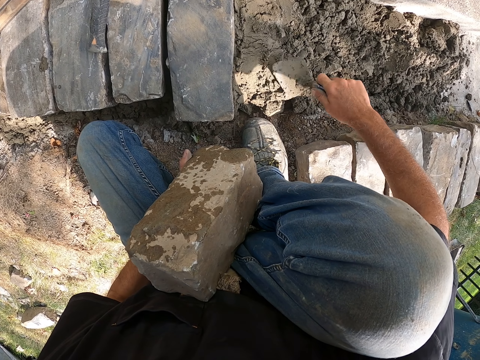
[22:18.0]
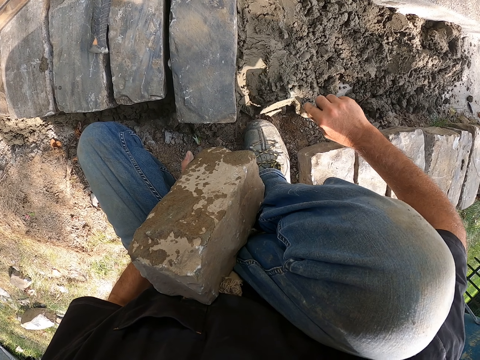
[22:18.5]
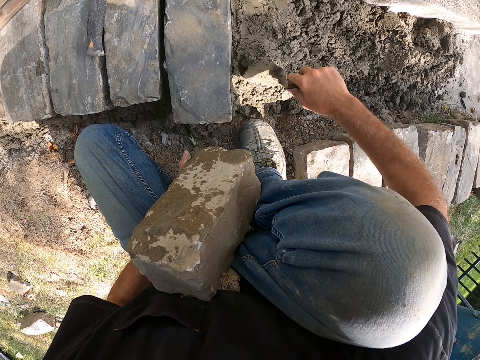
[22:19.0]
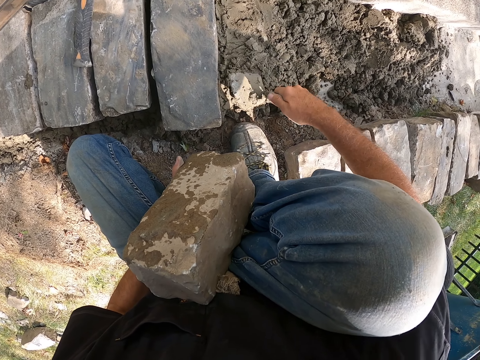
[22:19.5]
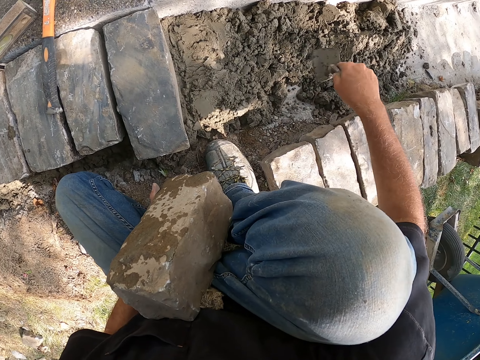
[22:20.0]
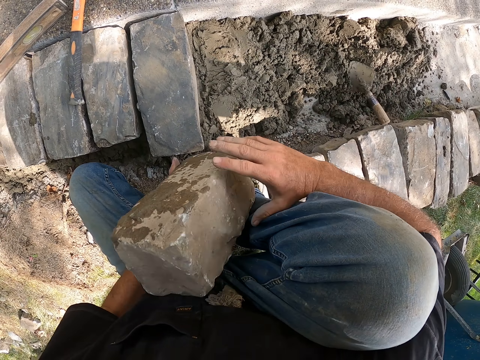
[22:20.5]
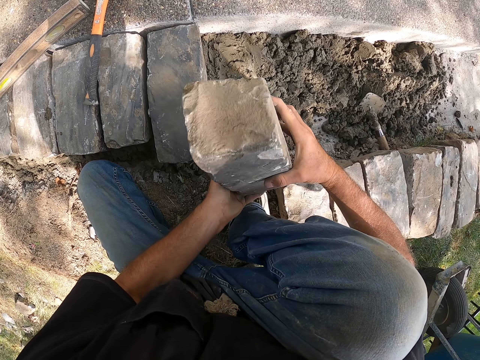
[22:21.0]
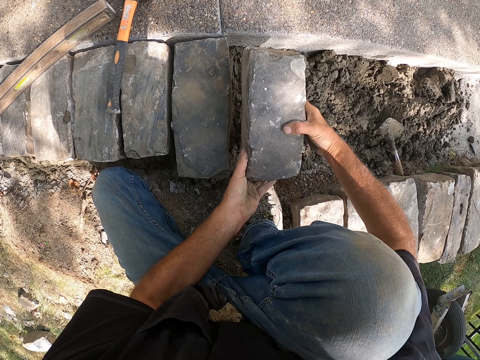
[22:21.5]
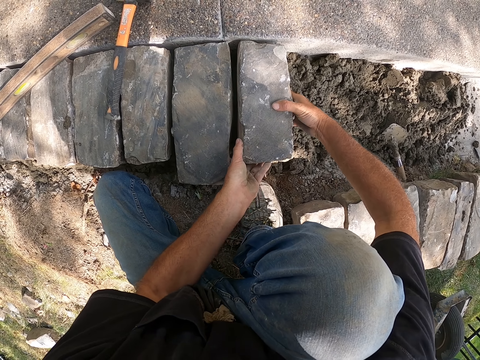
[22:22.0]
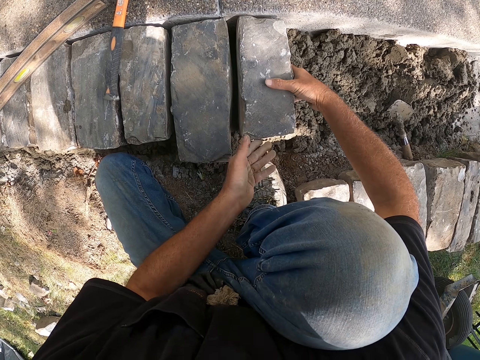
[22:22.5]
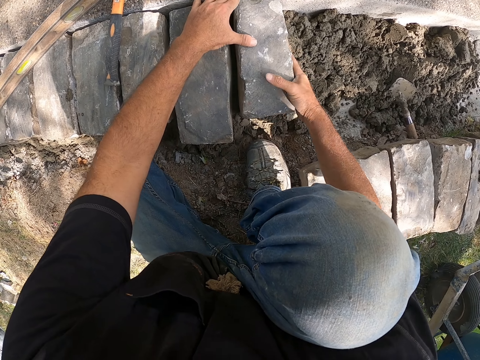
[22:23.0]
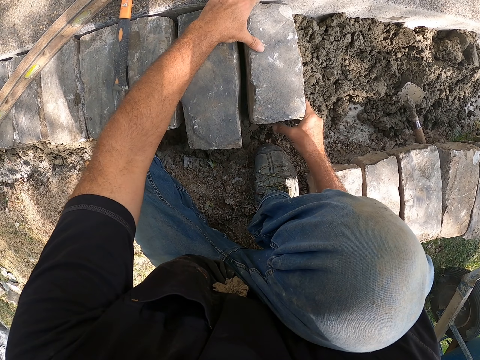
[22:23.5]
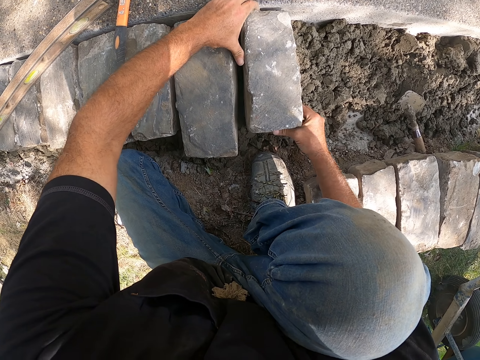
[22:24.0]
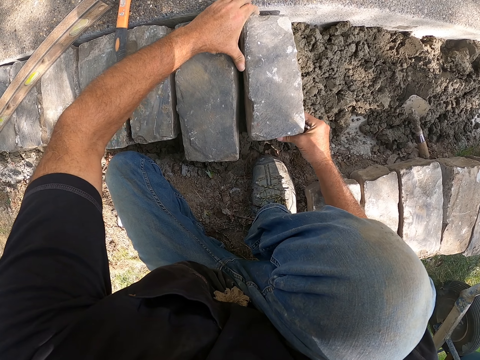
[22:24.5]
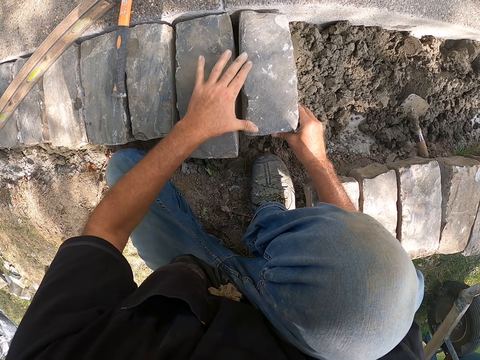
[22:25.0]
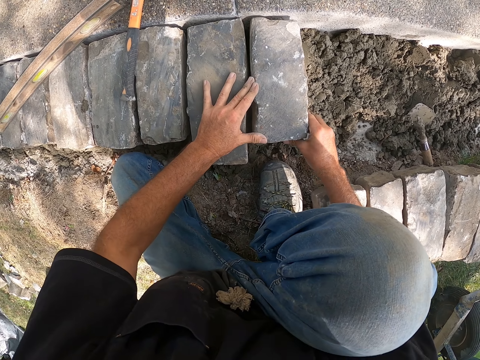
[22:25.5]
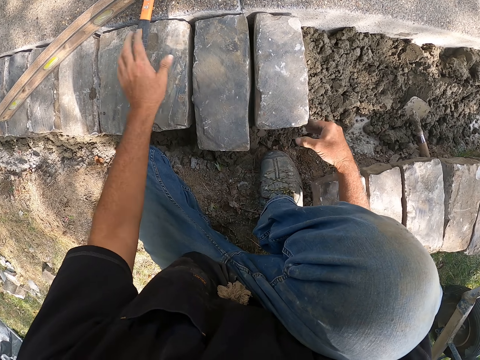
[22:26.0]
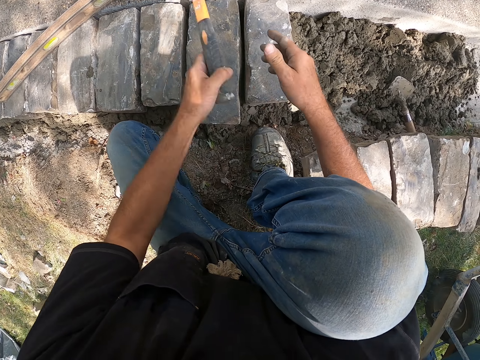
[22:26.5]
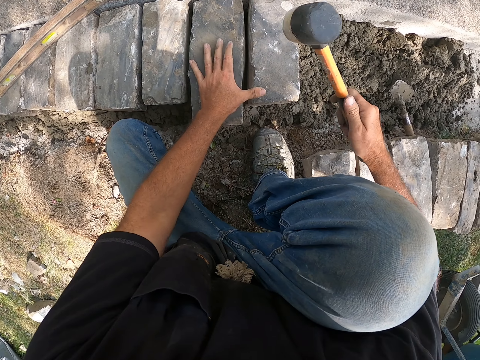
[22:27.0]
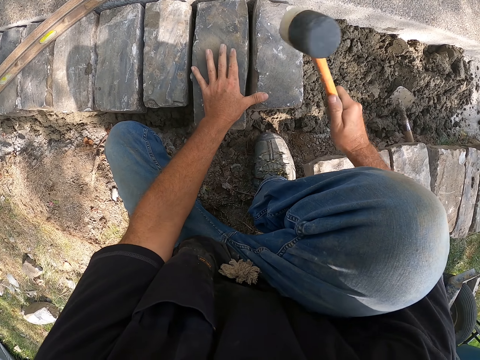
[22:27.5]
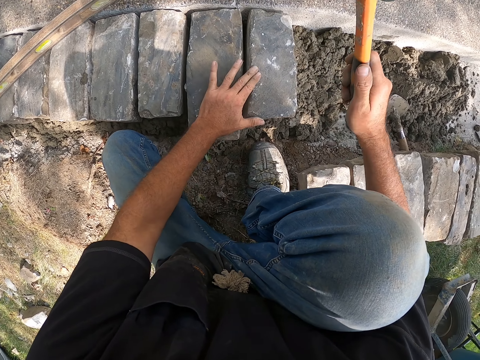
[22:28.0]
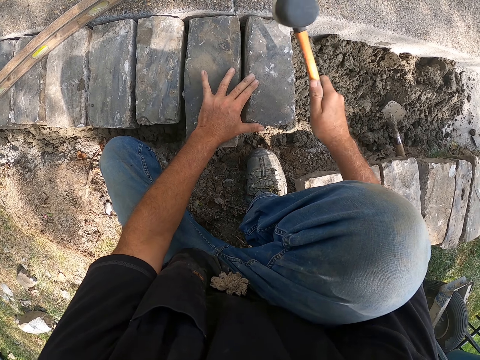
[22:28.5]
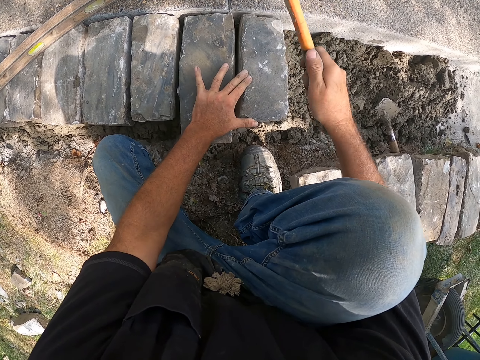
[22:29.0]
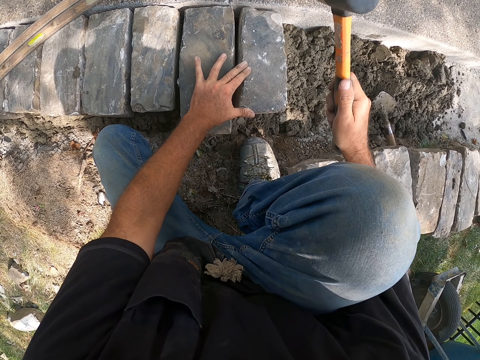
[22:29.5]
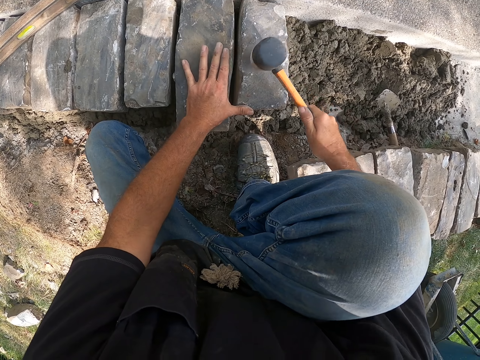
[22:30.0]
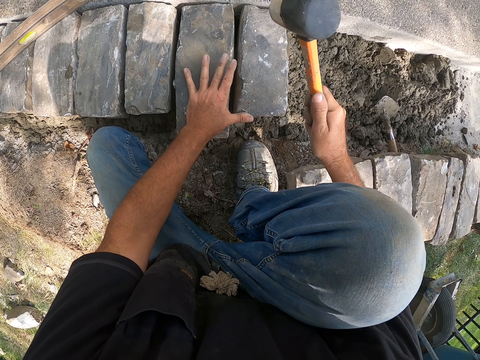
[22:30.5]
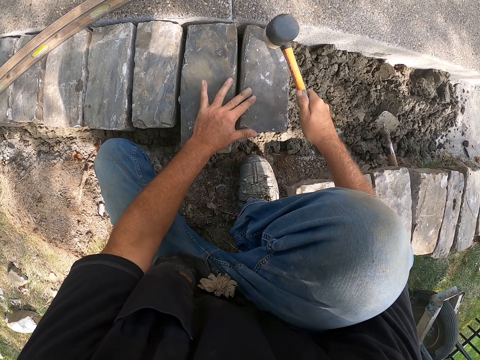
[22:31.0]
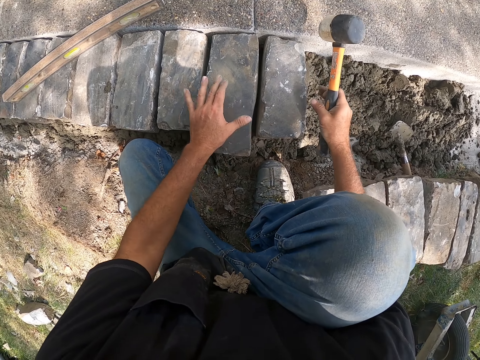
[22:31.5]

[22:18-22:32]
The camera wearer puts down a trowel. They adjust a block on the ground. They pick up a hammer. They beat the block stone with the hammer.

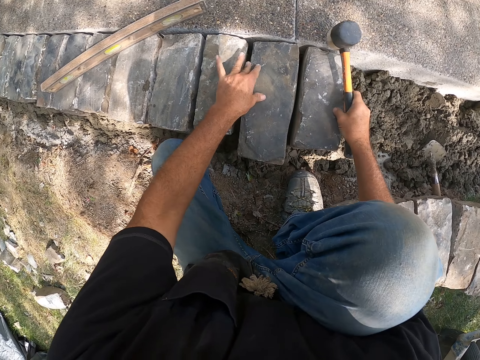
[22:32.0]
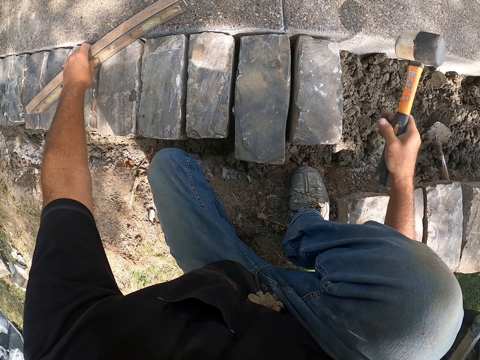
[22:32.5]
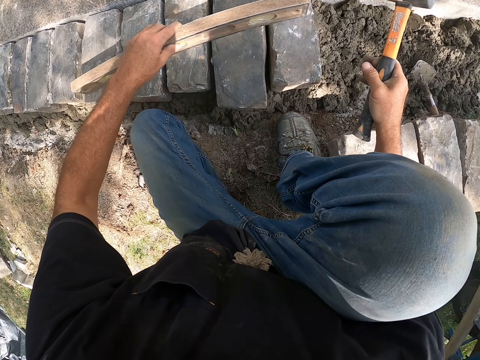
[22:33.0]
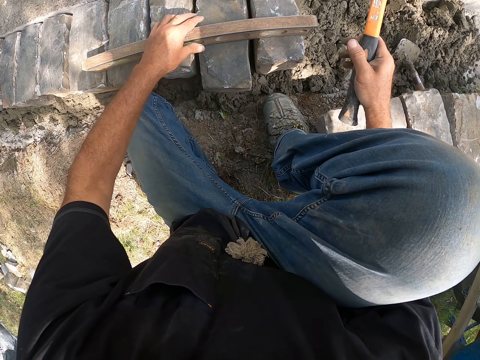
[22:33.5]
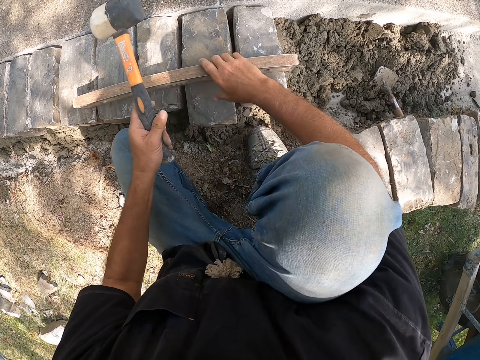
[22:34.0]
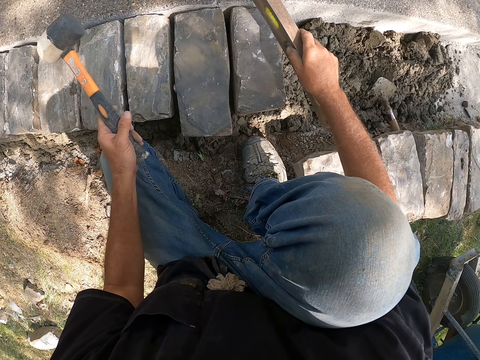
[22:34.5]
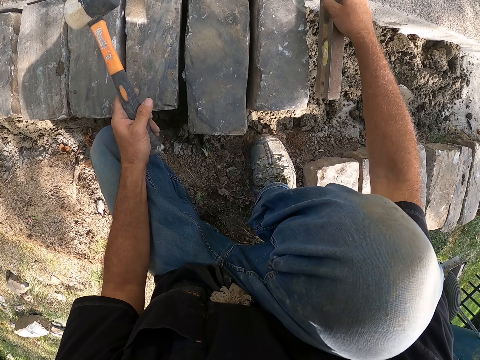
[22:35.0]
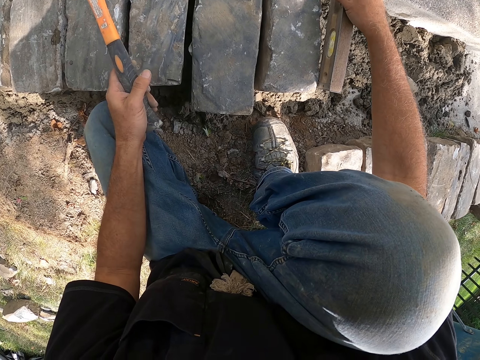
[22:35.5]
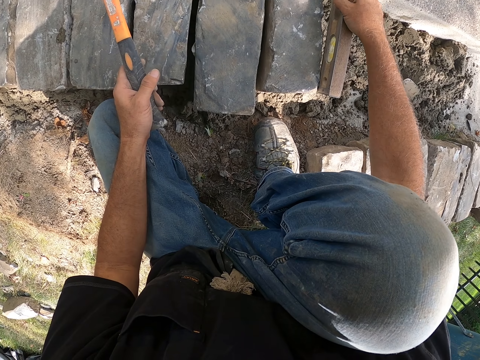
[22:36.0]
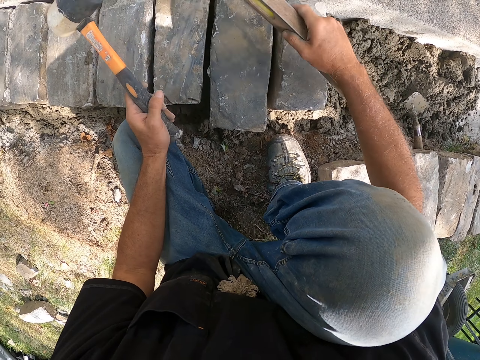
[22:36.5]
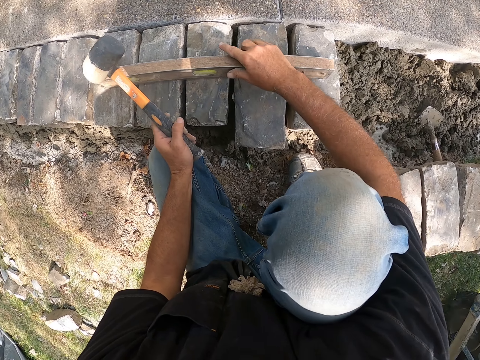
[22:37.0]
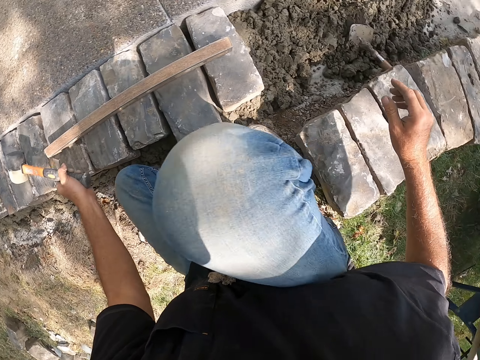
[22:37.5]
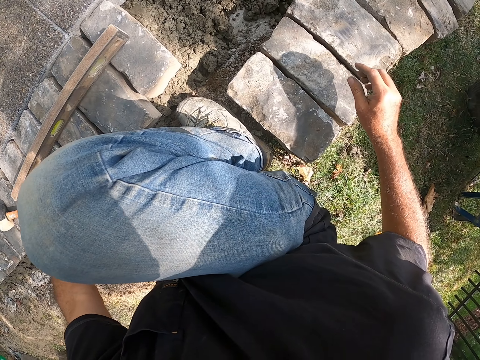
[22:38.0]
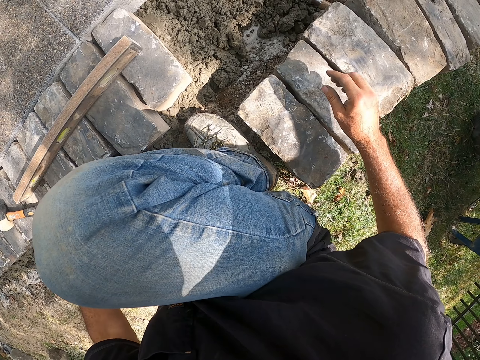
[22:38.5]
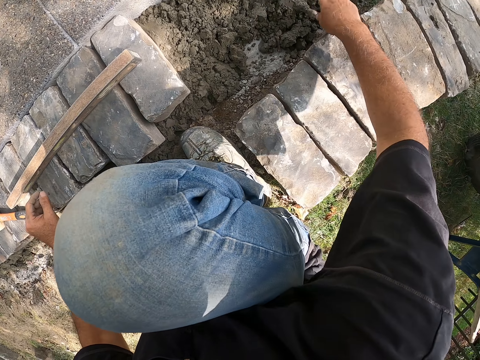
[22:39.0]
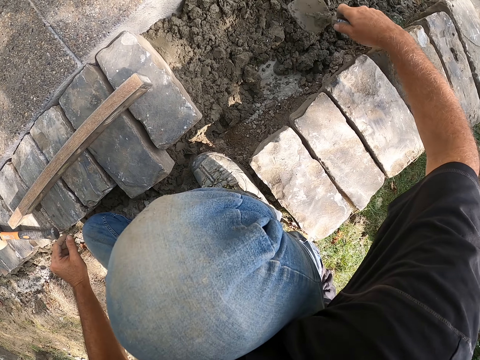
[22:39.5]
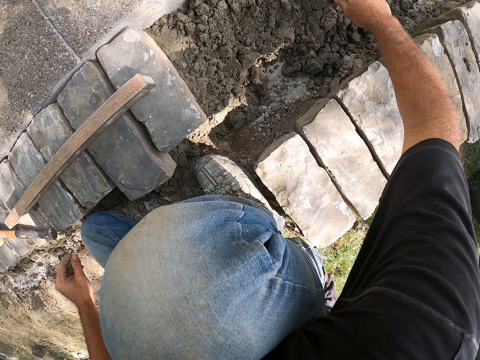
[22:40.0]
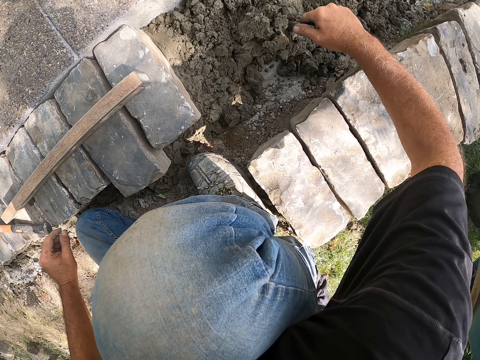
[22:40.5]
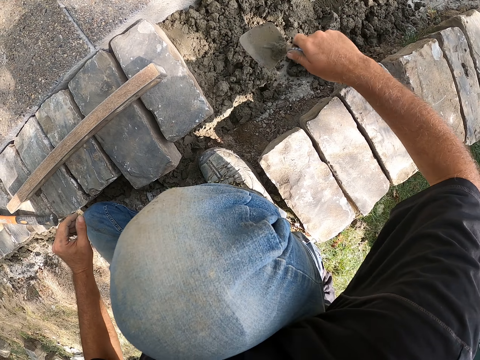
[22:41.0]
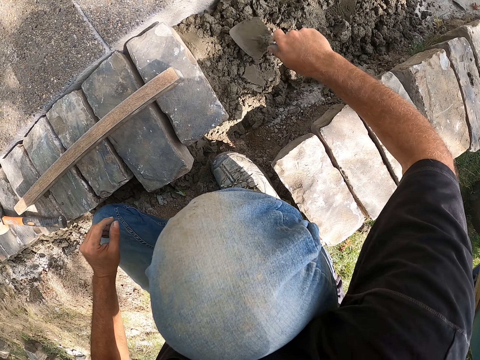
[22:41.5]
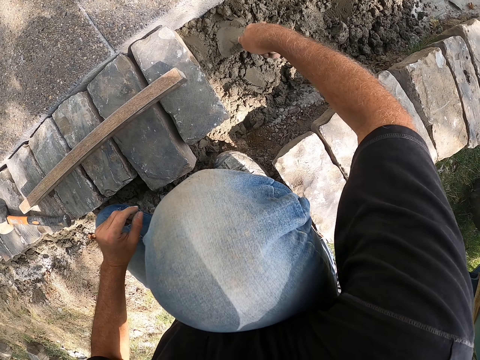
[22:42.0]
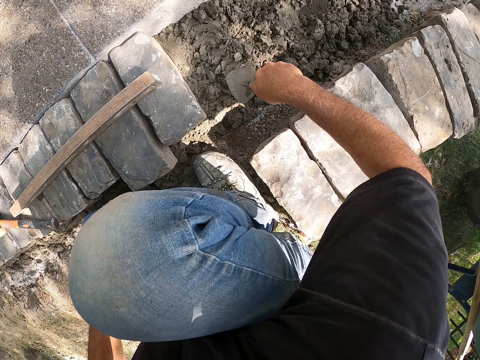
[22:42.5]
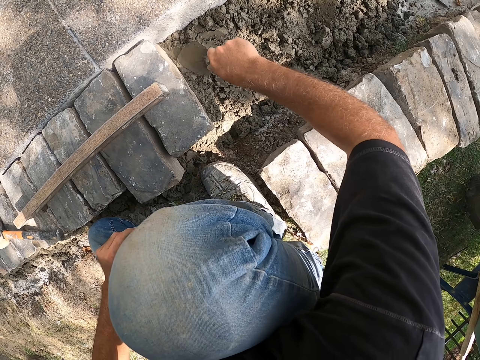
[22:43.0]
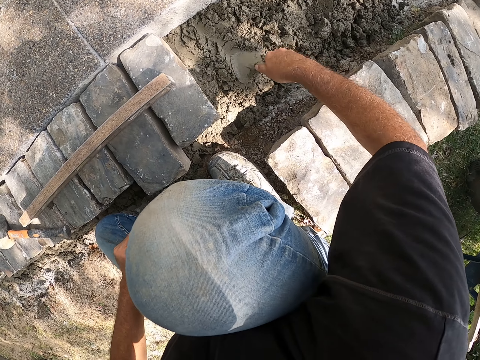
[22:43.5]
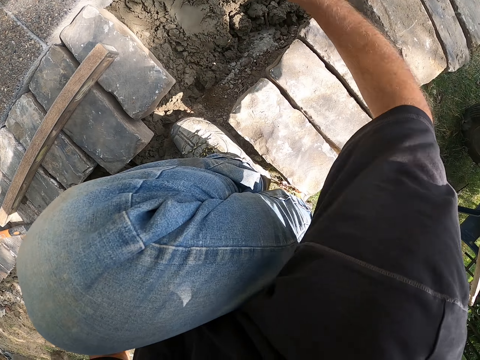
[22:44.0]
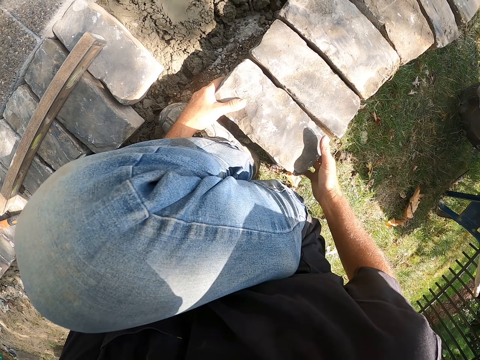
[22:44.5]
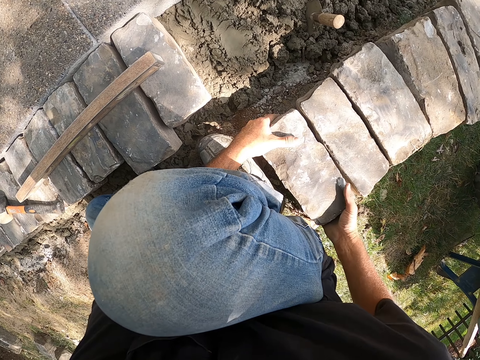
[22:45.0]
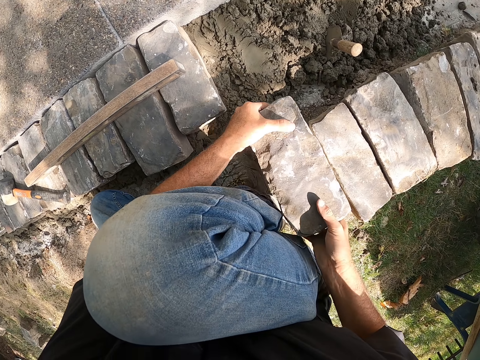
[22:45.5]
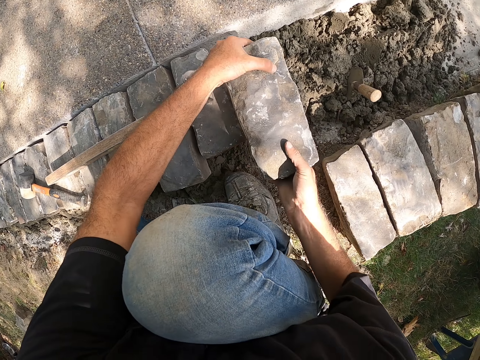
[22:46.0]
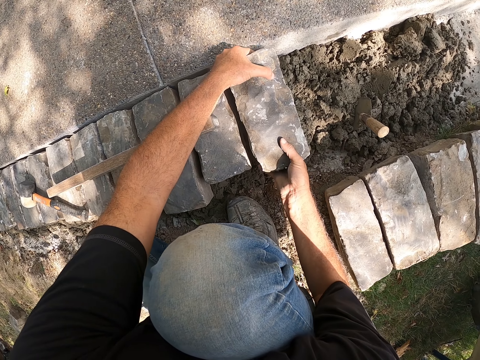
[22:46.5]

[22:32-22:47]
The camera wearer picks up a meter level. They measure a block with the meter level. They put down the meter level. They look around a construction site. They mix cement on the ground. They mix the concrete well. They pick up the block from the ground. They pick up the block.
